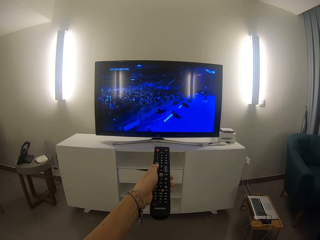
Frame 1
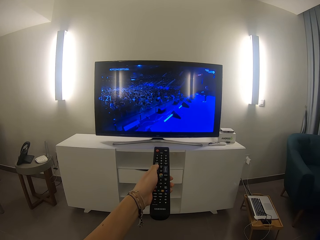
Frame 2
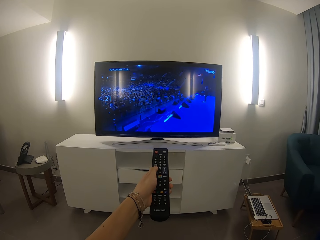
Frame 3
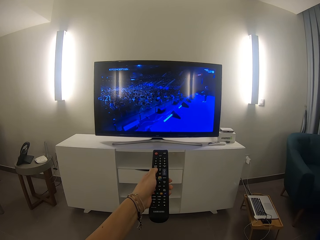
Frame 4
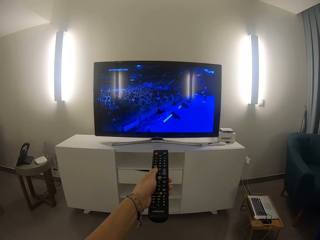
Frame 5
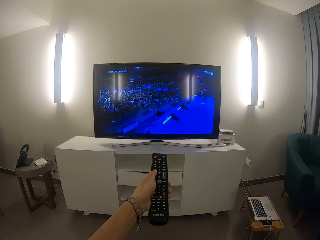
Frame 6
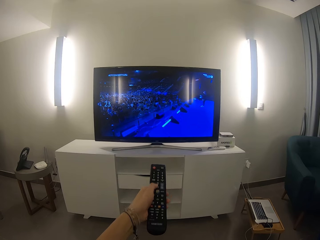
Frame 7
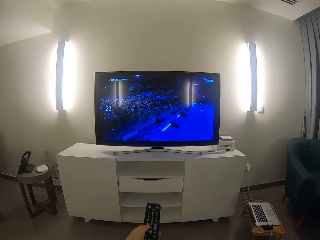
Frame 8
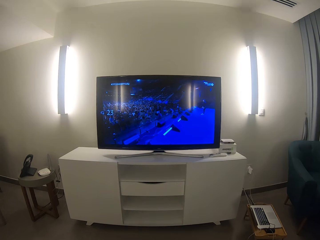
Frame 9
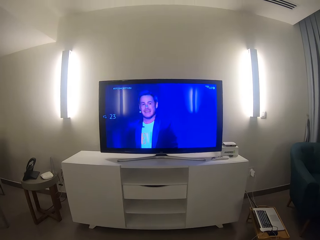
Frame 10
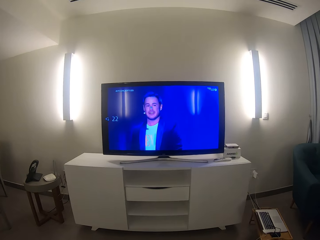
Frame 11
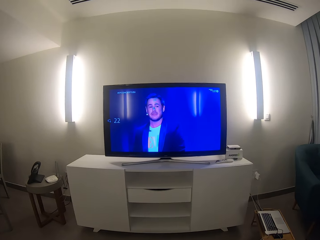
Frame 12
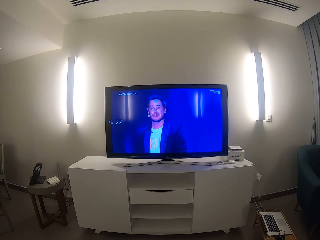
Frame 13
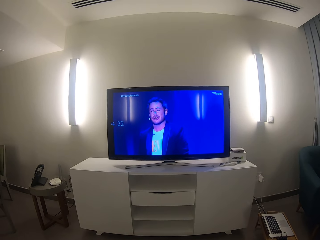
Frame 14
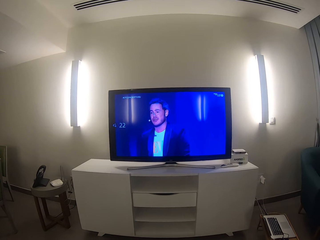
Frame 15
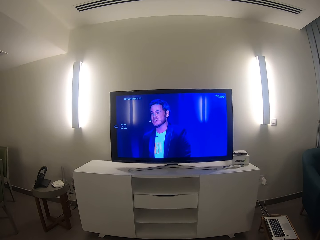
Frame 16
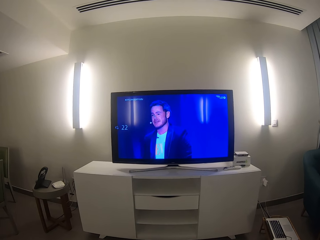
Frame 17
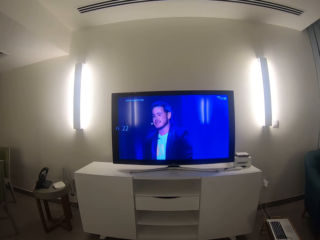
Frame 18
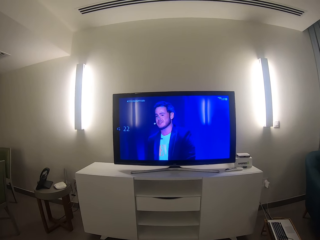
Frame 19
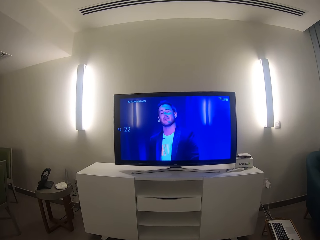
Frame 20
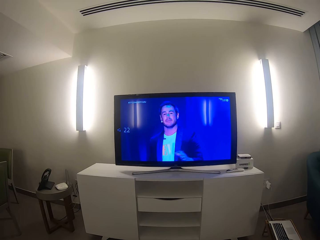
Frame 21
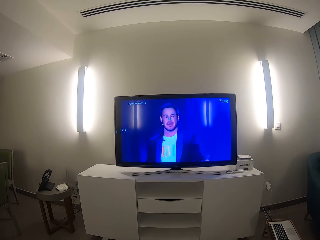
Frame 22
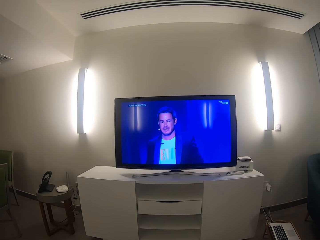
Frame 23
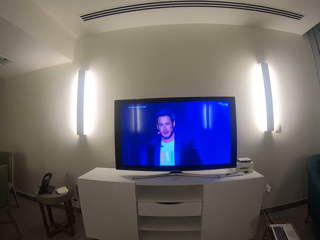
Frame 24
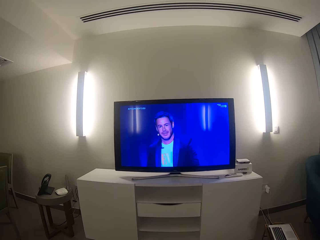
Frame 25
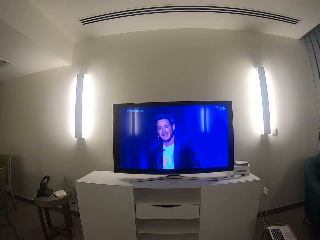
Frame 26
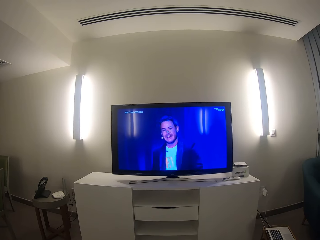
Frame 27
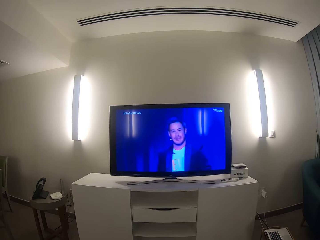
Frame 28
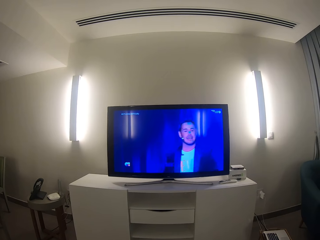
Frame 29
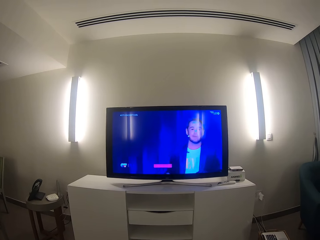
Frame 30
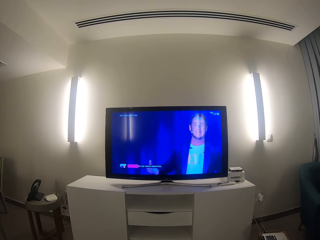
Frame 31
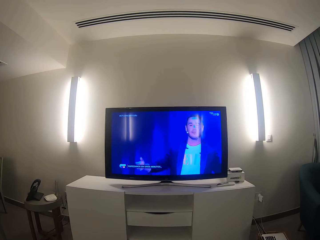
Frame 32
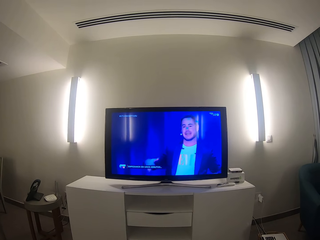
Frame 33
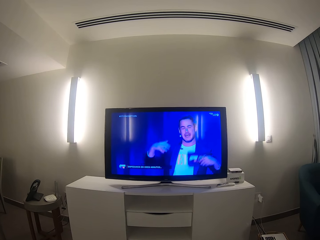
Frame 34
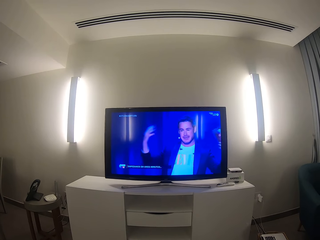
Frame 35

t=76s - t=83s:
The camera wearer watches the television.

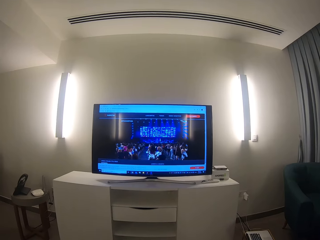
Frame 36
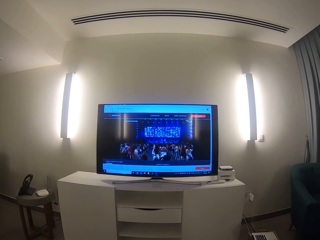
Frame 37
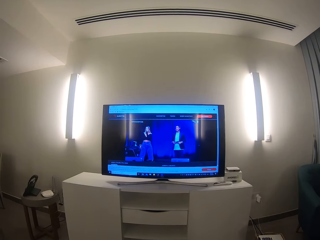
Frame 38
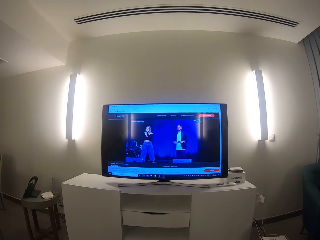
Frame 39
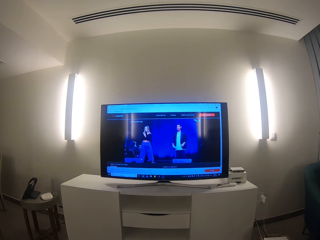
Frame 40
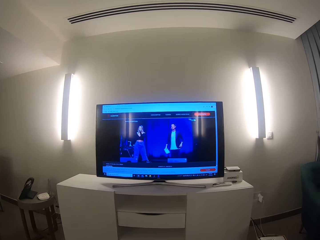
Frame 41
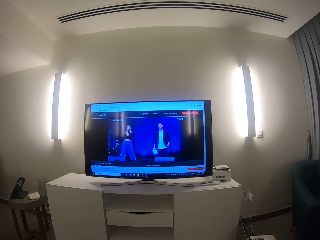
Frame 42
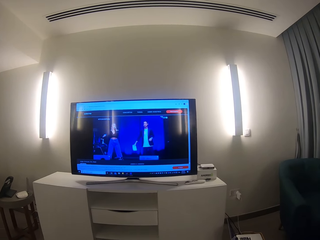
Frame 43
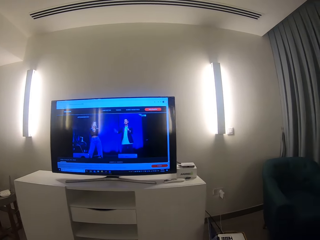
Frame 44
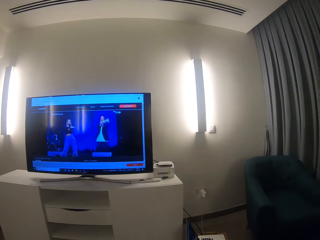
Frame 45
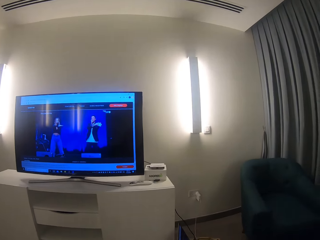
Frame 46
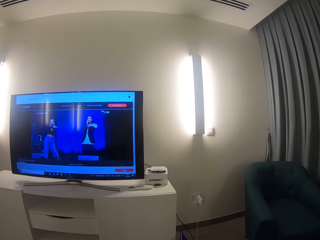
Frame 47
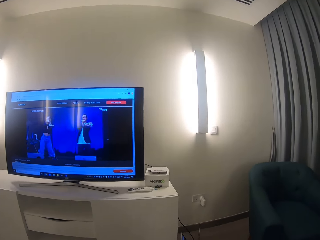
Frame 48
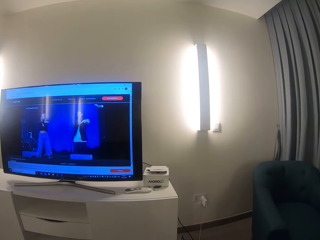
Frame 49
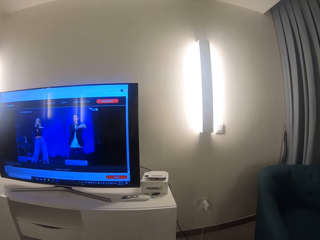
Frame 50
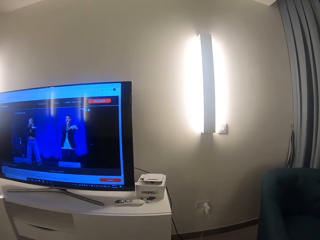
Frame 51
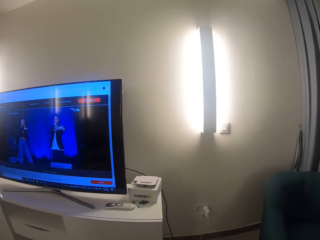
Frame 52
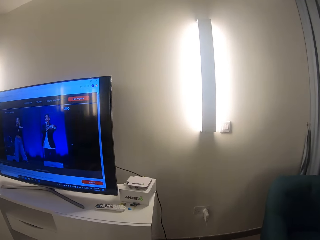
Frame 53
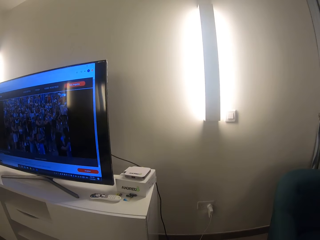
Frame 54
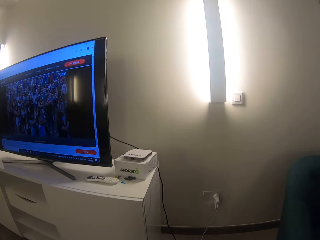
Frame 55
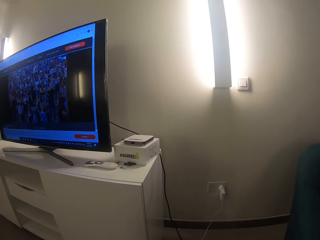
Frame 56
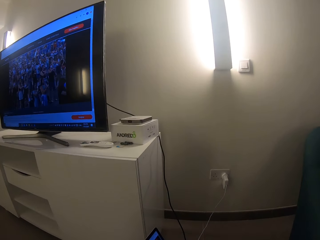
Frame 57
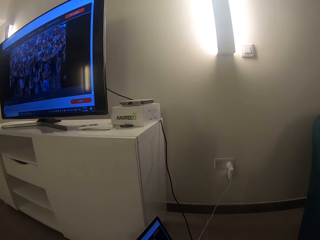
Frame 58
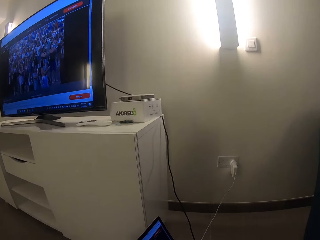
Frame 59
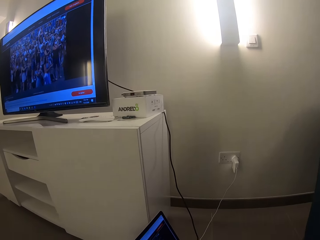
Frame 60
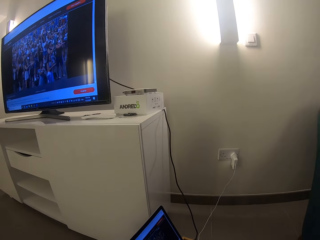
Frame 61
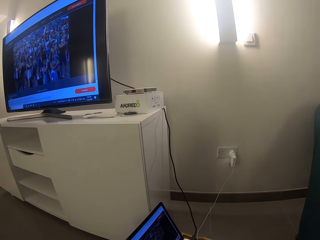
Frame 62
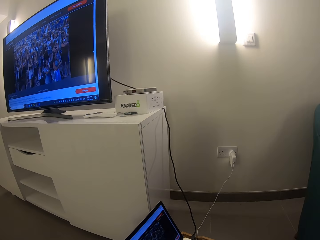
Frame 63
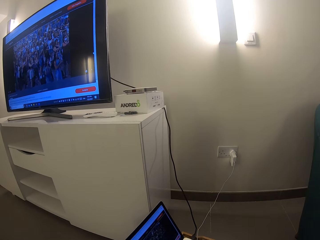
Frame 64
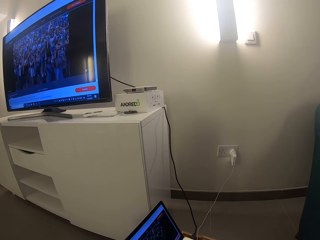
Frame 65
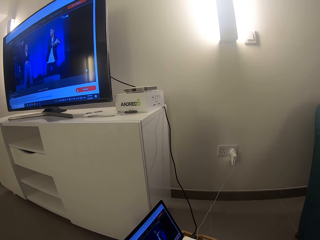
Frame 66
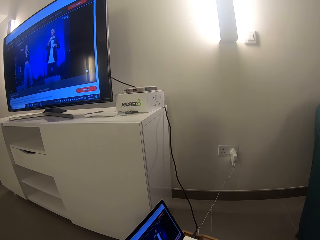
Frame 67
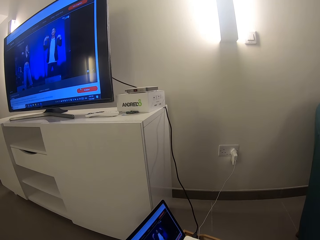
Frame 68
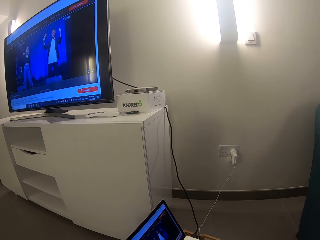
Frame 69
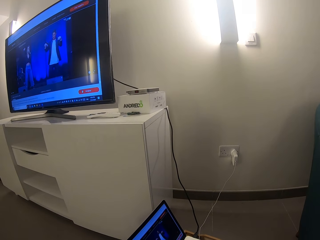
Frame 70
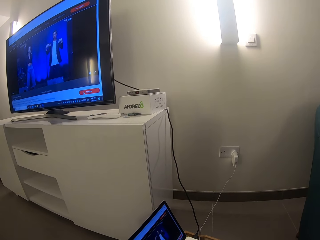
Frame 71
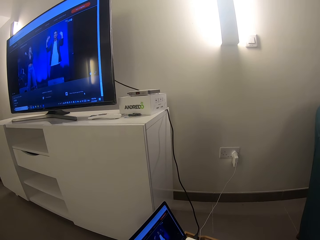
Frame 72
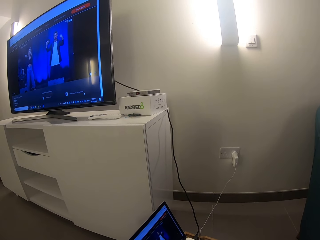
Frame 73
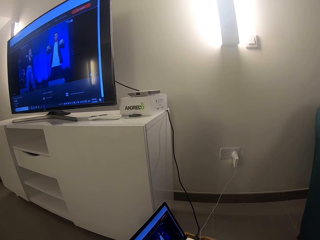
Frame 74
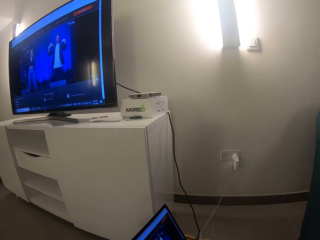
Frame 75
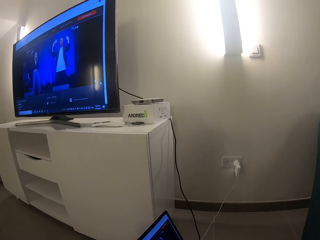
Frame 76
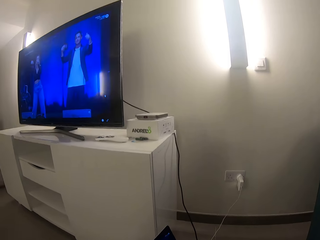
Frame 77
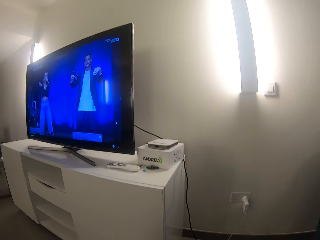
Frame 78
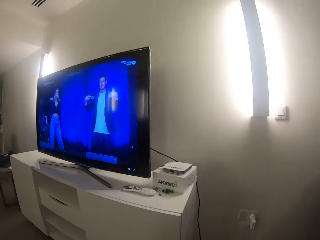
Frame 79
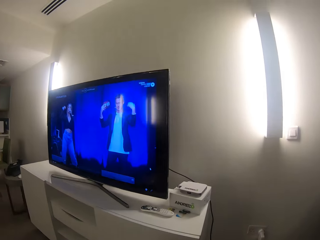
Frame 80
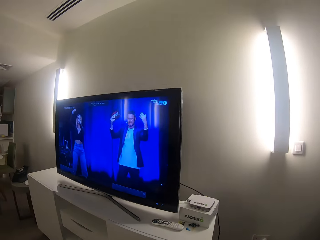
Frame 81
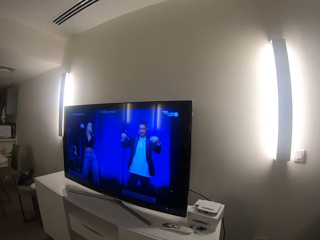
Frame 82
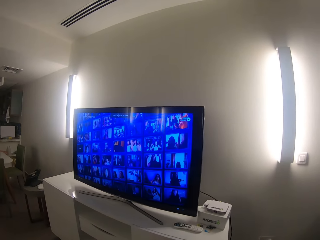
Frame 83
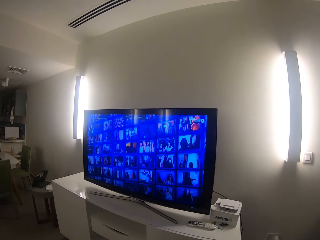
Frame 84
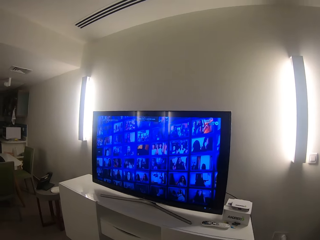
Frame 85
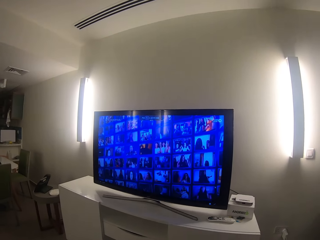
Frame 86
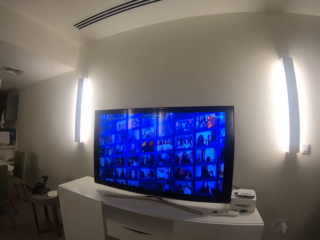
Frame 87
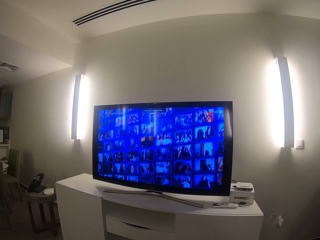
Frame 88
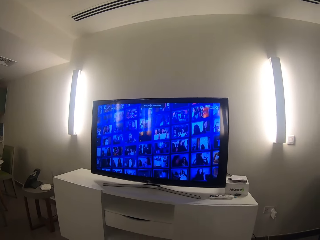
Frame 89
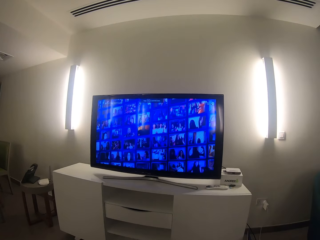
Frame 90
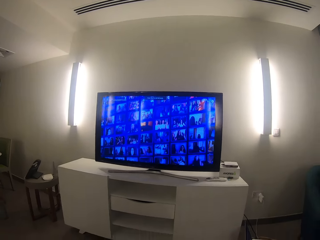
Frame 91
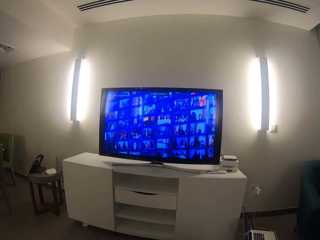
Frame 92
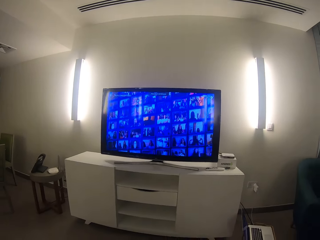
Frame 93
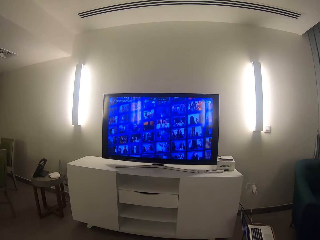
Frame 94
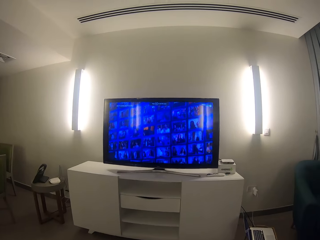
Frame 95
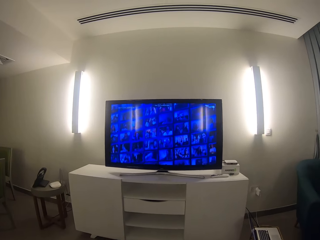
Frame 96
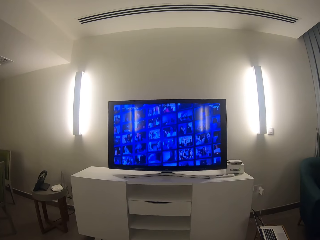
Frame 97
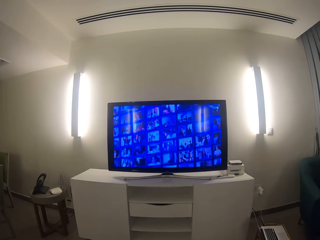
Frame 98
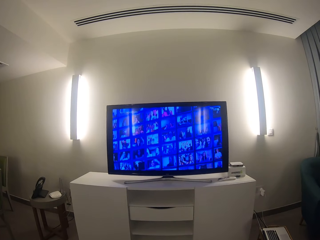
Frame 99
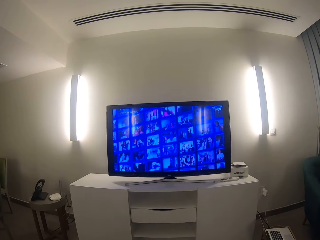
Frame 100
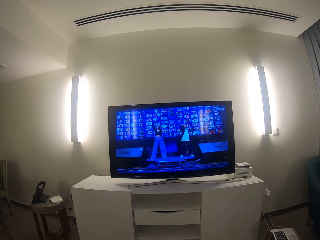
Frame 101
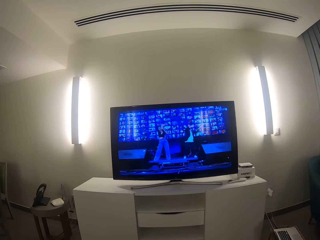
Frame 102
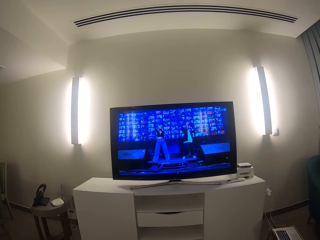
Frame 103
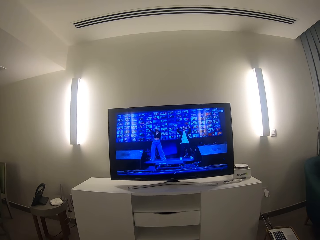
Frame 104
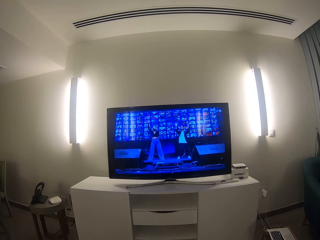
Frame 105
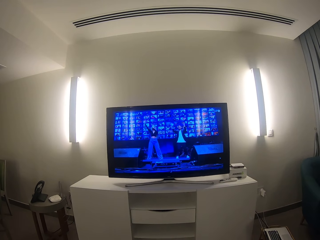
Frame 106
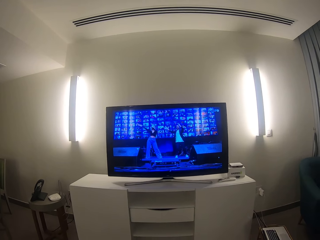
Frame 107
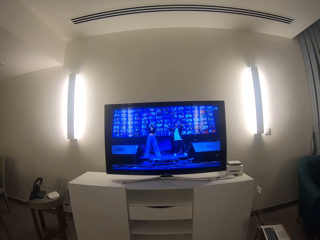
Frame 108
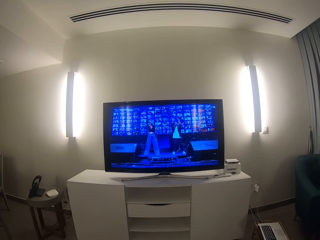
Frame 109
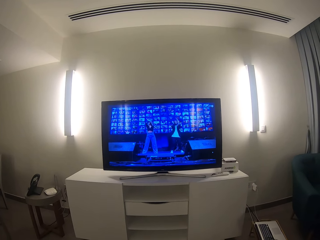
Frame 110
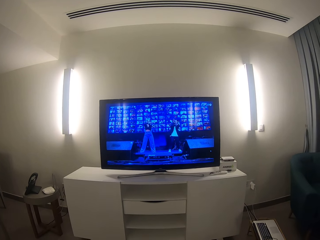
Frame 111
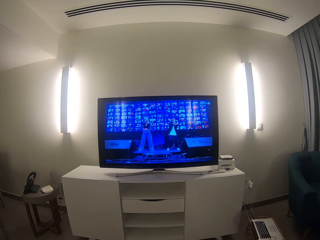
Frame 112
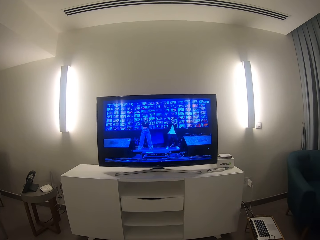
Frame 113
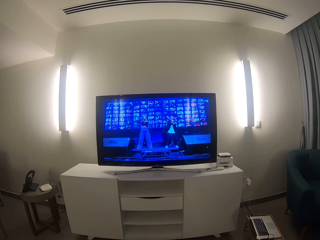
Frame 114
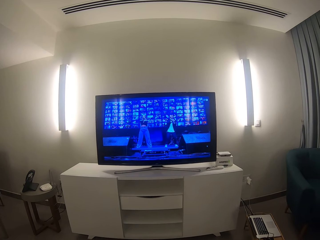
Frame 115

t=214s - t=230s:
The camera wearer looks around the room. They watch the television.
